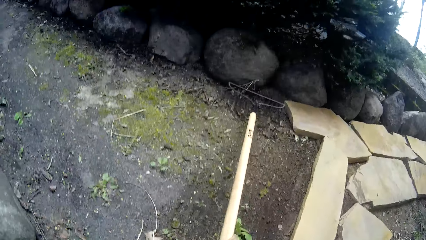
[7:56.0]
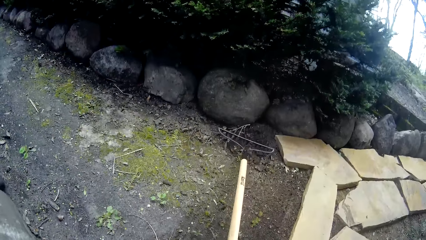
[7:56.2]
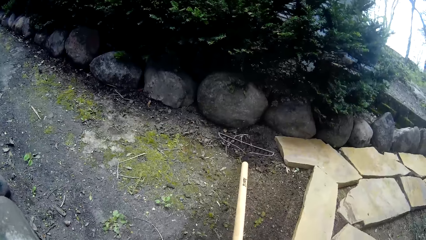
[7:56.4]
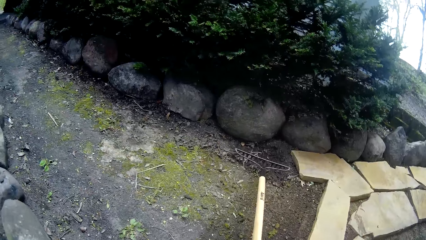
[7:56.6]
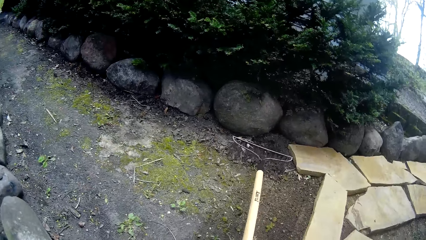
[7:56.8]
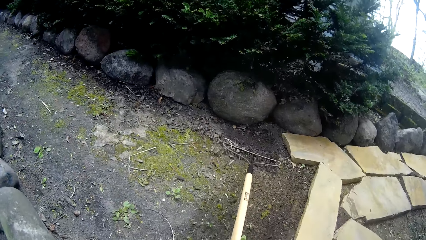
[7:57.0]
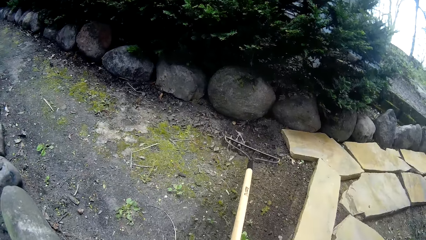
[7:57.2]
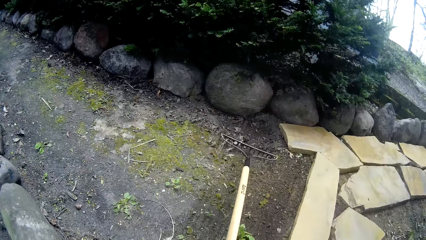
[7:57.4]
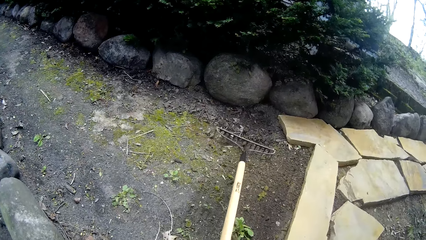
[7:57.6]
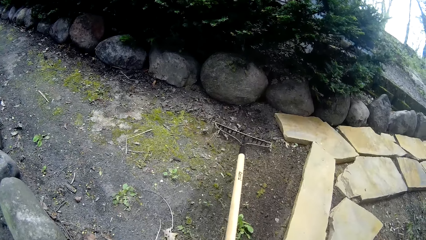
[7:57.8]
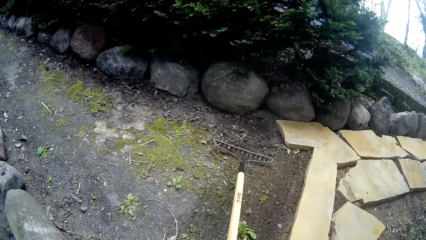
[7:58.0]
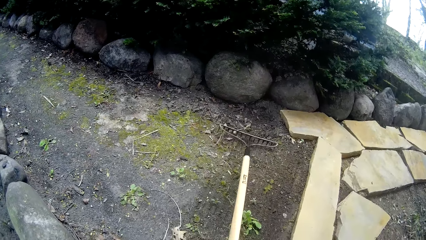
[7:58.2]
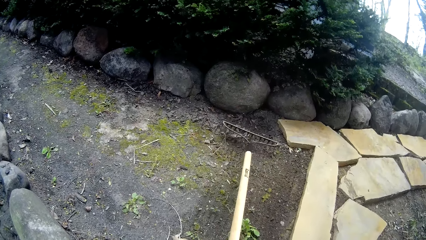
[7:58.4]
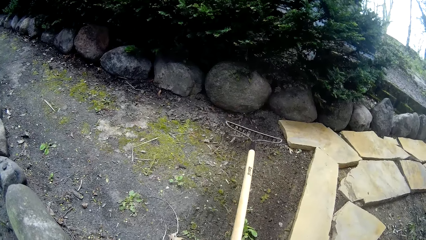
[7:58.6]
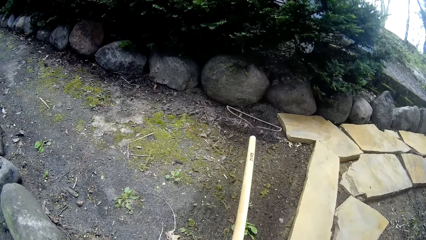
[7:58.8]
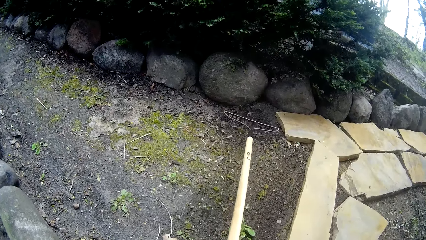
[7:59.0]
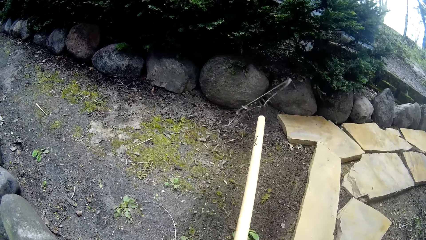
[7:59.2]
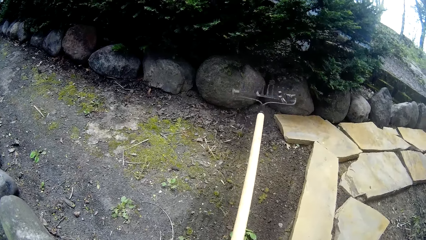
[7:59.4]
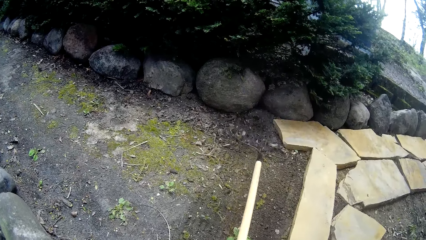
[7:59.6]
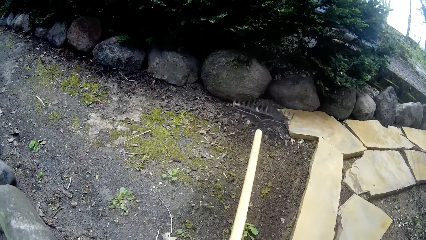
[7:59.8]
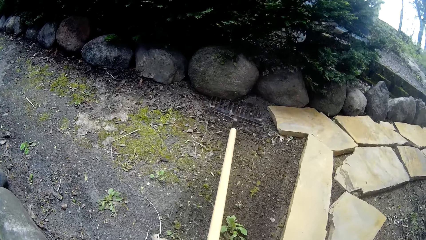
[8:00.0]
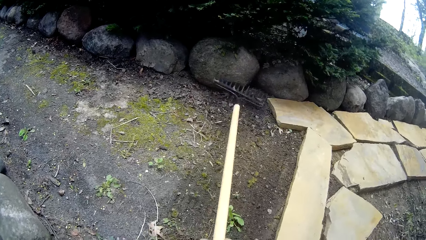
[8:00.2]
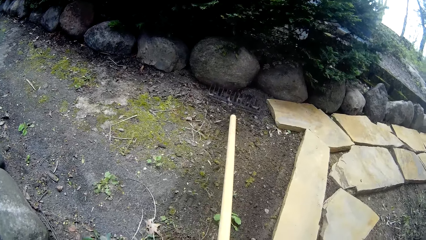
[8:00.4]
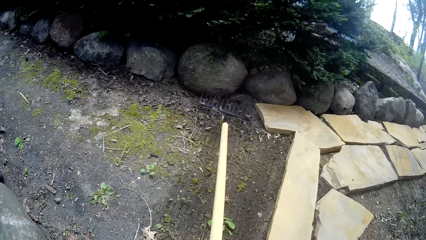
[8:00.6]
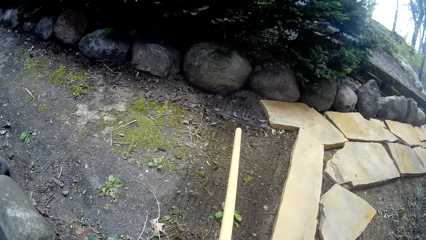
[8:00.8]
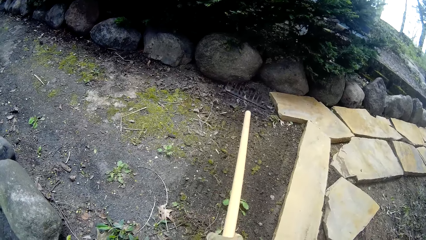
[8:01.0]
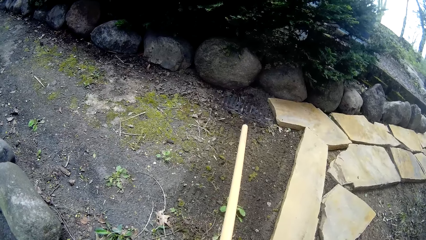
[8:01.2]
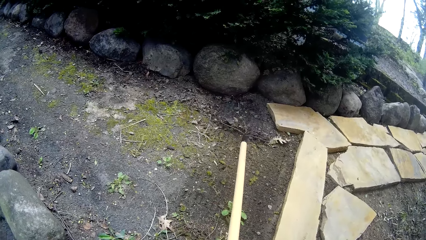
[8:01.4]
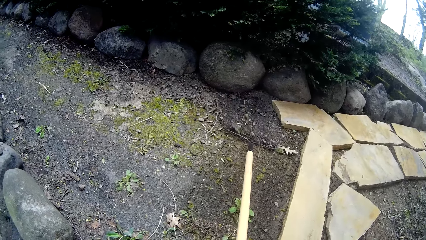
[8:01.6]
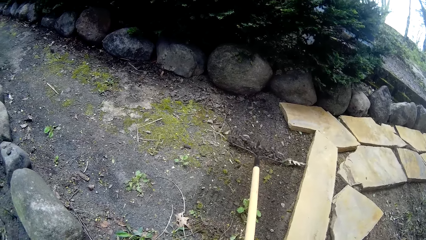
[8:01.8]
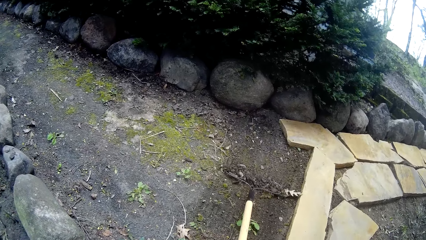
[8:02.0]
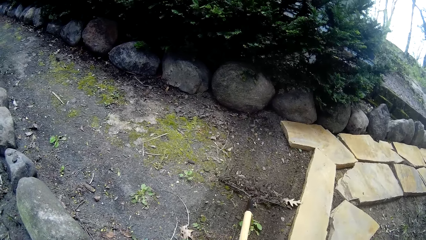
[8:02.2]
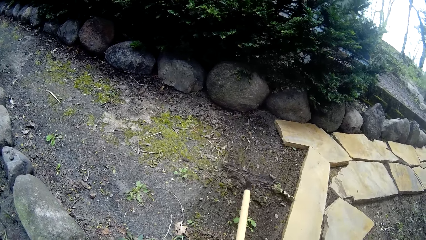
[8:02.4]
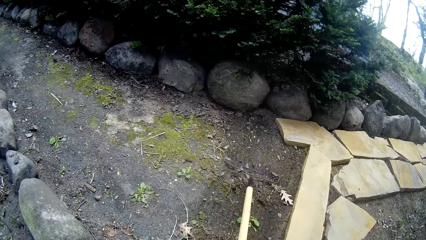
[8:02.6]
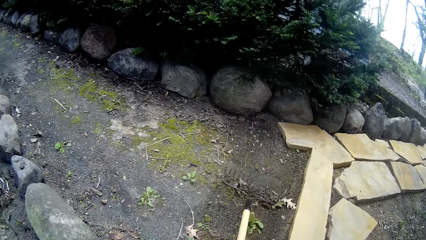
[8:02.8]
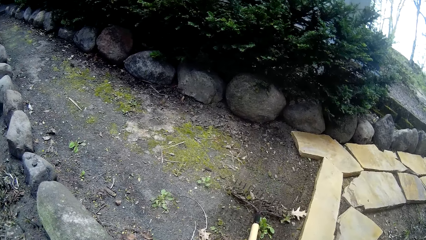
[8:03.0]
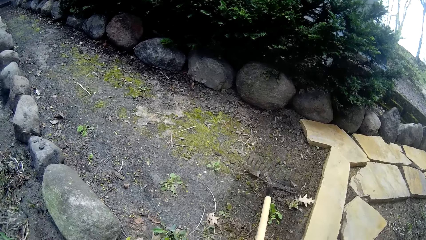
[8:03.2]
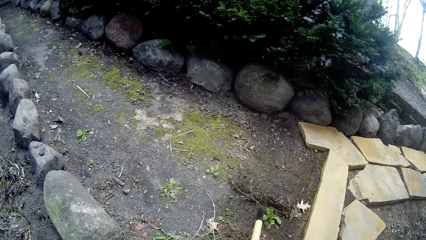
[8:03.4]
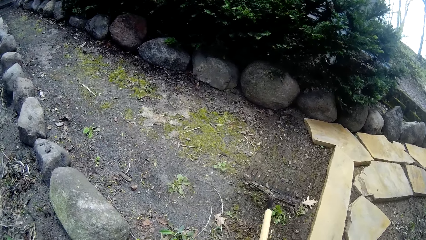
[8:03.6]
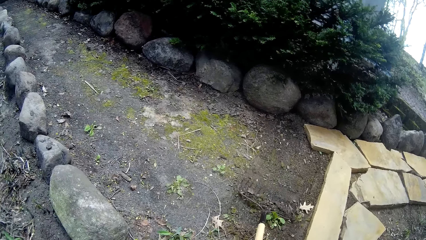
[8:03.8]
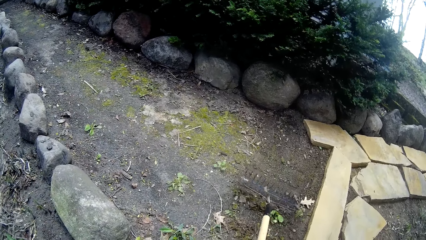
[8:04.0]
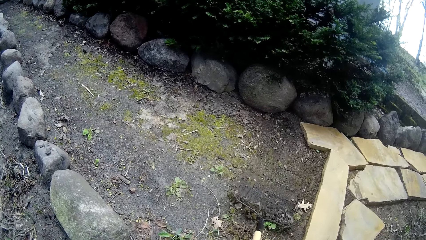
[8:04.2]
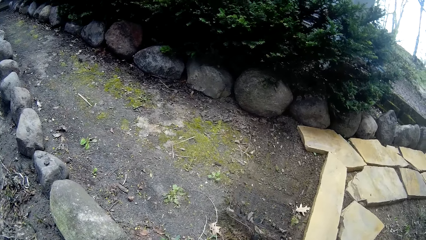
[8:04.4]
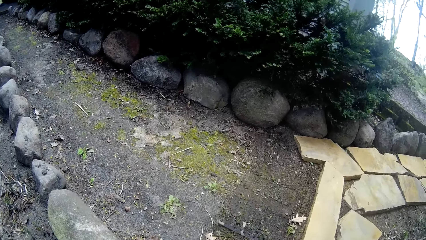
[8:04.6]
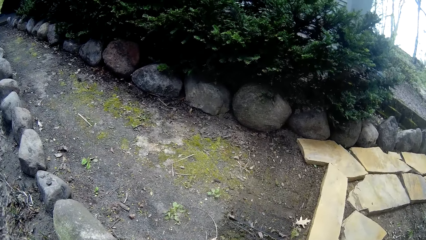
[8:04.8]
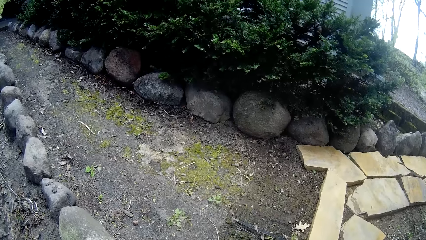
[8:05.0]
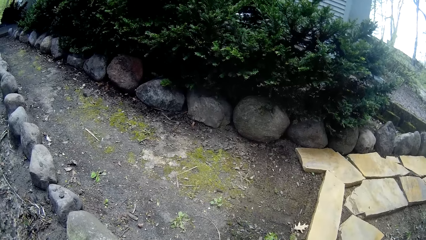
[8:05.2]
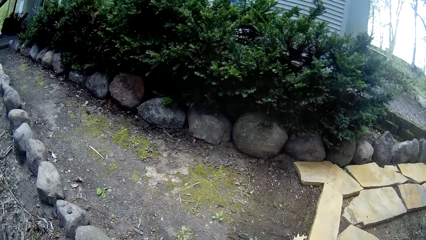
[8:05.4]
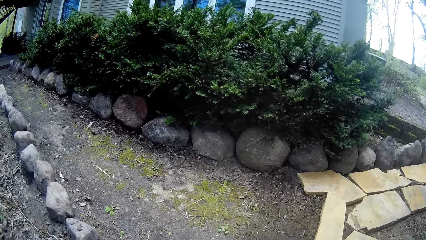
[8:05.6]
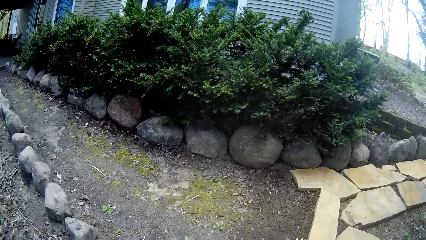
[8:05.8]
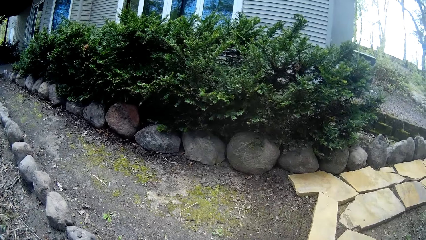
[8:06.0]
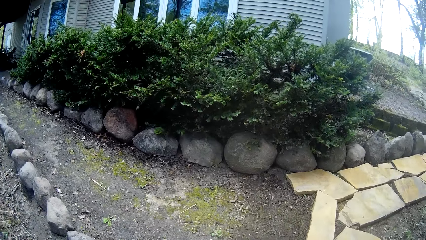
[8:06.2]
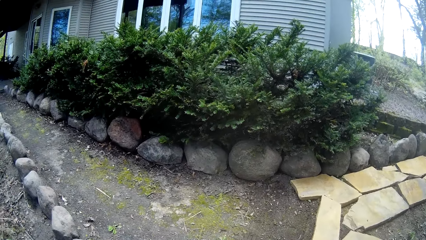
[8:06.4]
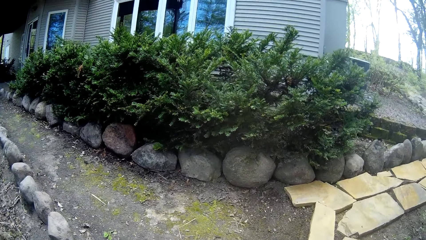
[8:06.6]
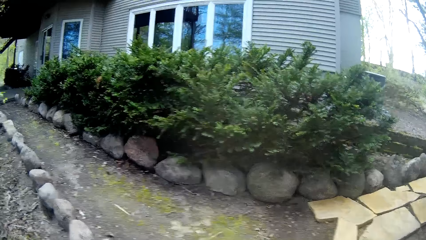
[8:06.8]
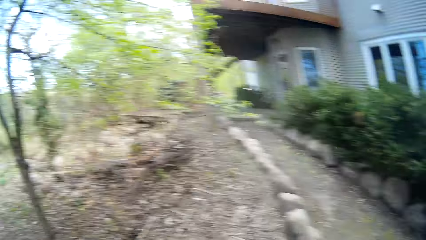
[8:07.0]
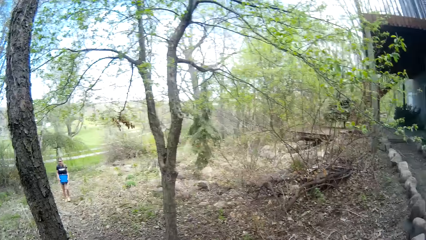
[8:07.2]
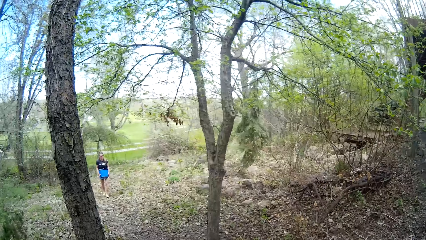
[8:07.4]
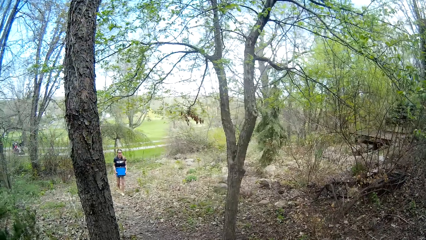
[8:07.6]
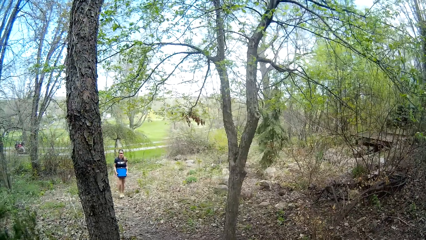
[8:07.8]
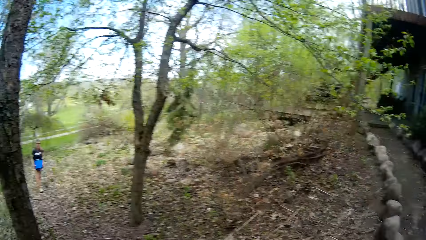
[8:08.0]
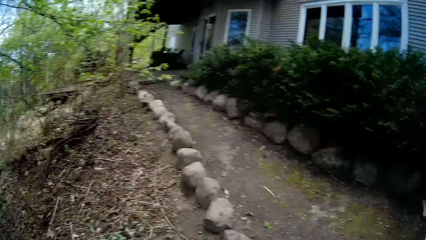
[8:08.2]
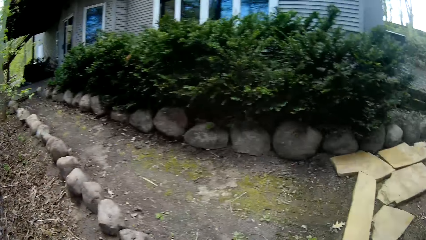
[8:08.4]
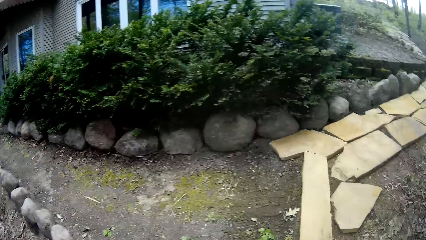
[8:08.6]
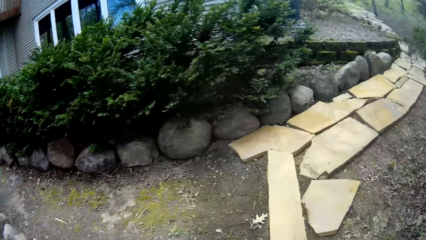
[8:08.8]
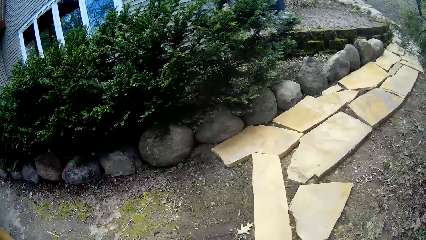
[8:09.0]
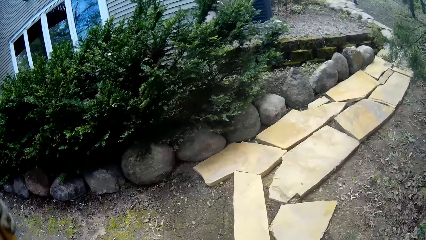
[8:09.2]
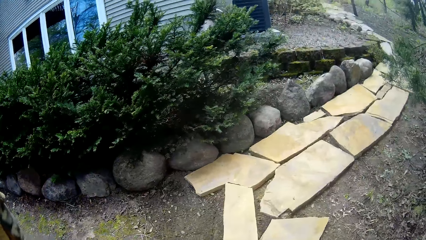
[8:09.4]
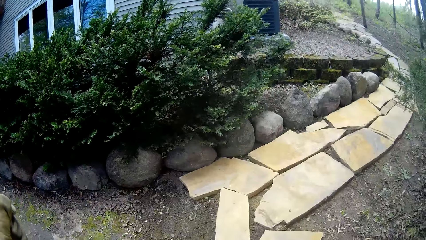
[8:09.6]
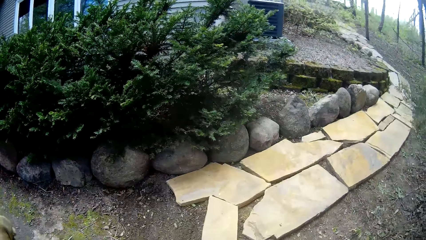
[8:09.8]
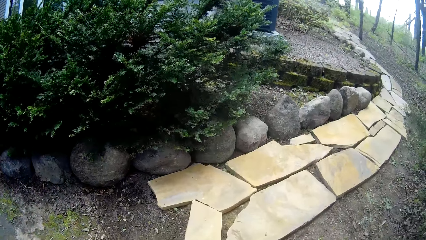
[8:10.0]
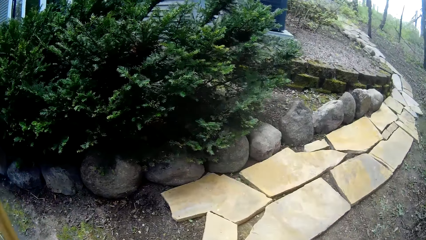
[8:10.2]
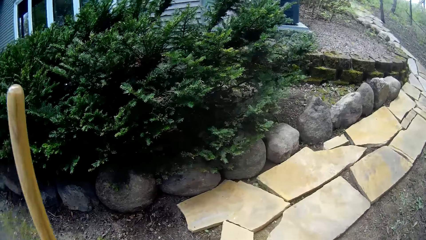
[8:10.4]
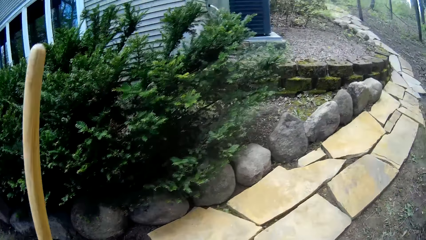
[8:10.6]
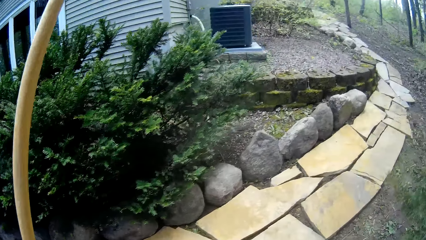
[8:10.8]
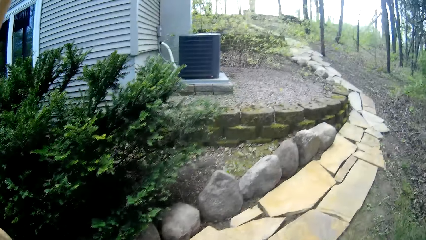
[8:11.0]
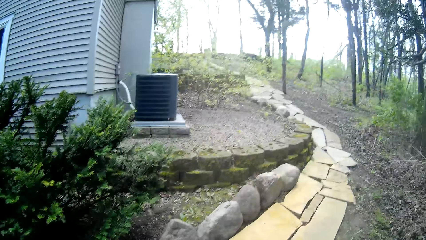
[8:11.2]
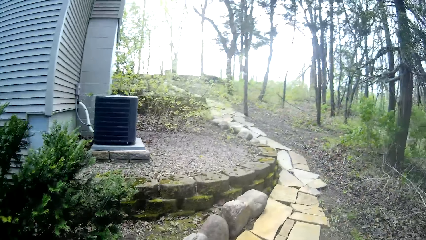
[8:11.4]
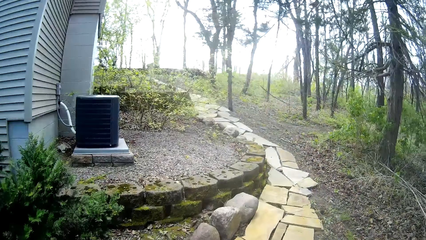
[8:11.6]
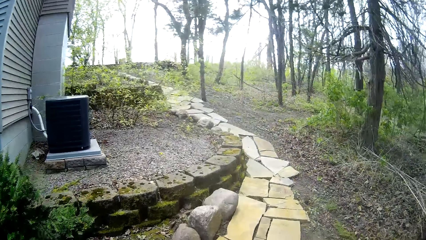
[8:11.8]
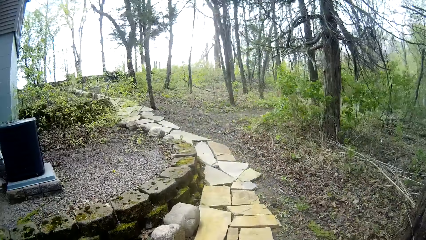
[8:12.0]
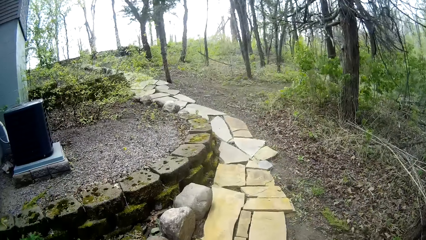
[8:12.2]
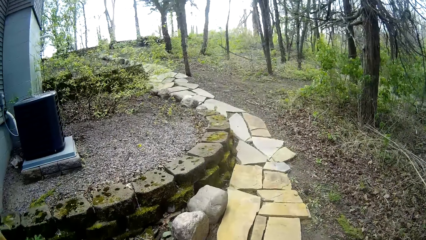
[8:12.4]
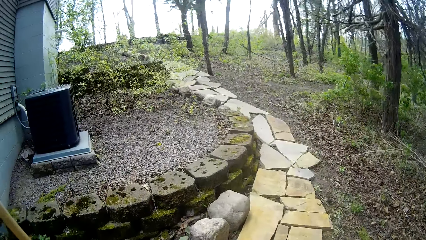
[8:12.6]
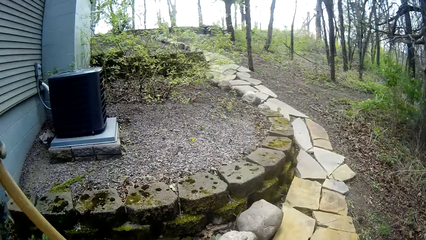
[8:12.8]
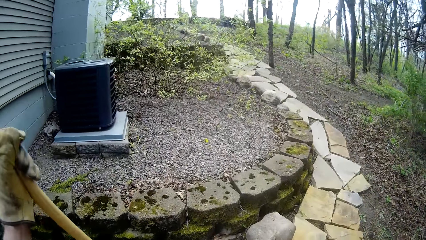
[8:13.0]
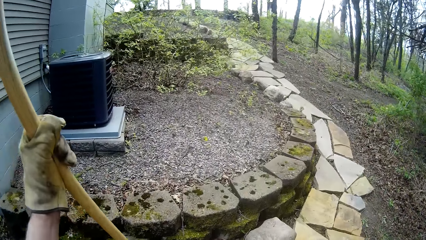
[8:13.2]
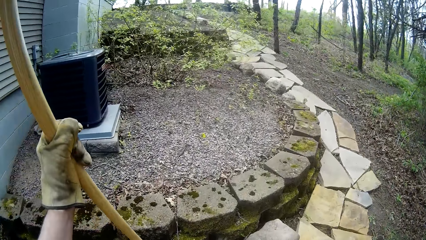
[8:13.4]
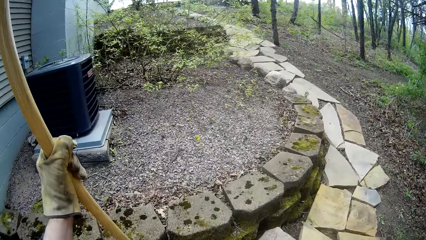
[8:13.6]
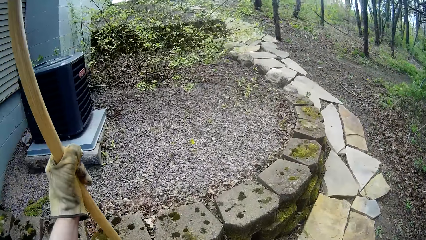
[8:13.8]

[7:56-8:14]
The camera wearer turns the rake. They hit soil on the ground with the rake. They level soil on the ground with the rake. A woman converses with the camera wearer. The camera wearer turns around the area and responds to the woman. They turn around the area, hold the rake and walk around the area.
